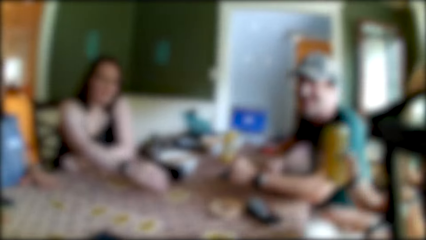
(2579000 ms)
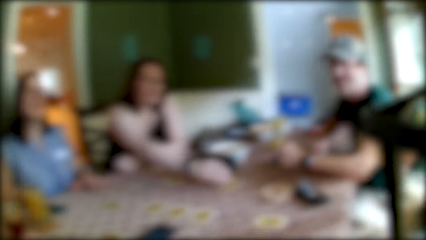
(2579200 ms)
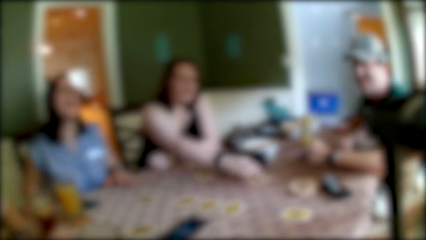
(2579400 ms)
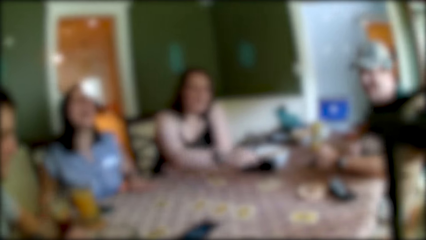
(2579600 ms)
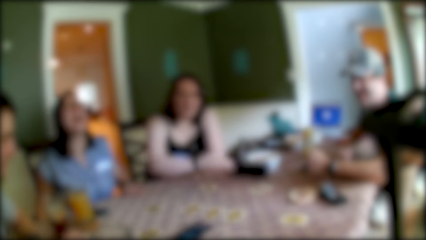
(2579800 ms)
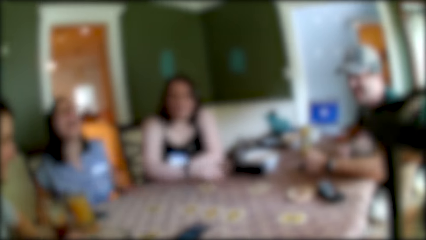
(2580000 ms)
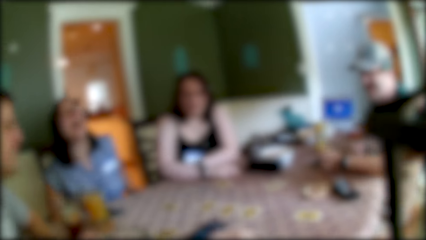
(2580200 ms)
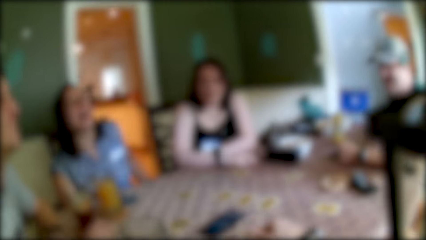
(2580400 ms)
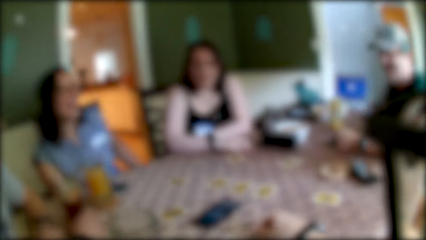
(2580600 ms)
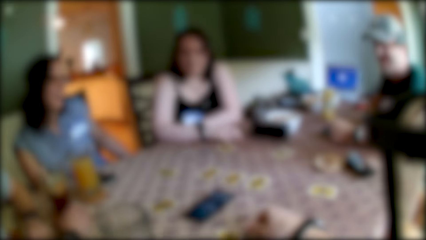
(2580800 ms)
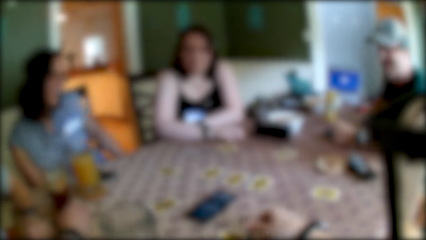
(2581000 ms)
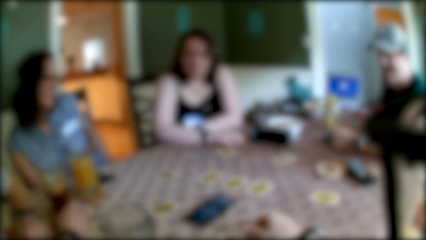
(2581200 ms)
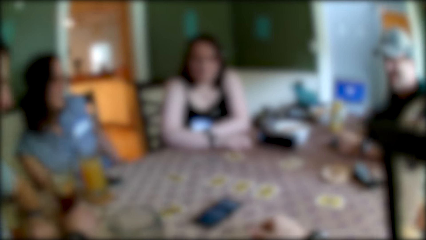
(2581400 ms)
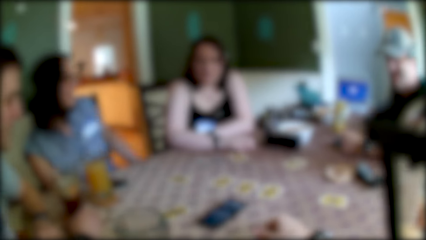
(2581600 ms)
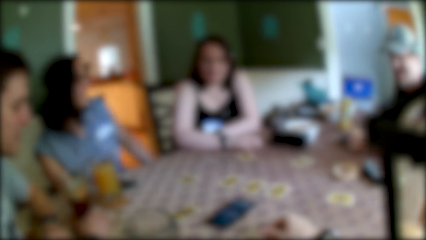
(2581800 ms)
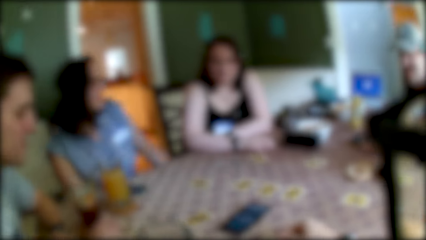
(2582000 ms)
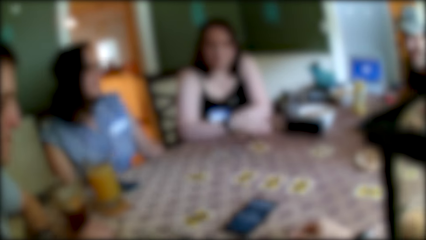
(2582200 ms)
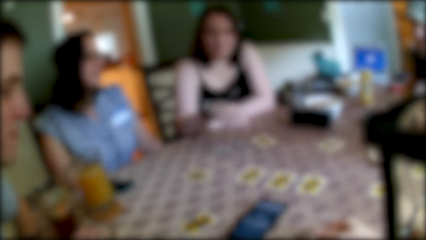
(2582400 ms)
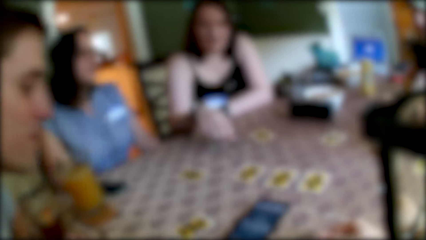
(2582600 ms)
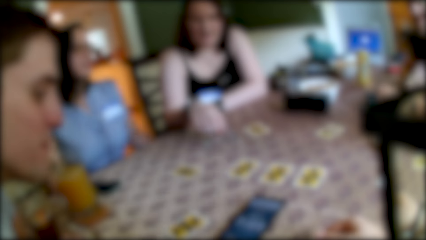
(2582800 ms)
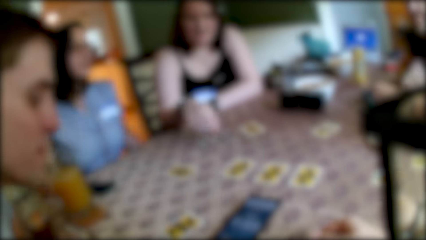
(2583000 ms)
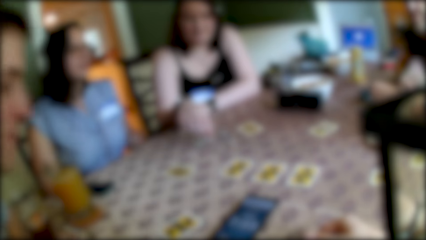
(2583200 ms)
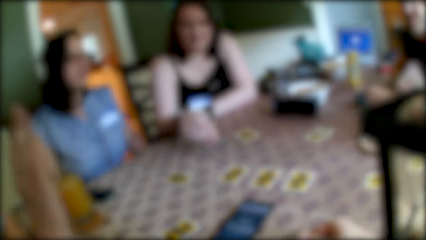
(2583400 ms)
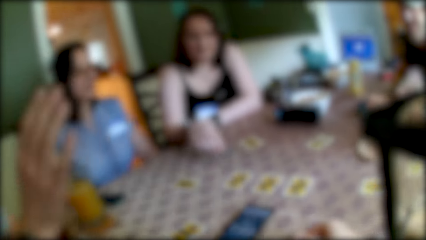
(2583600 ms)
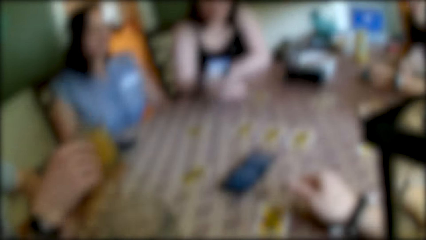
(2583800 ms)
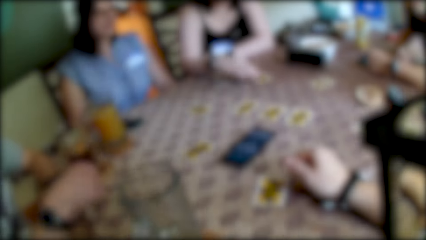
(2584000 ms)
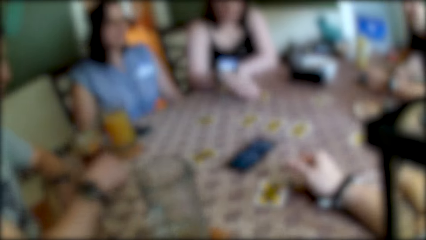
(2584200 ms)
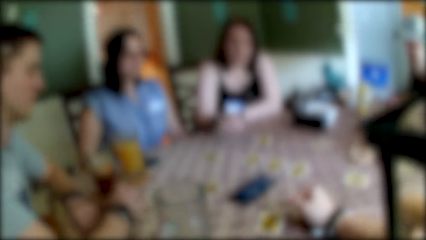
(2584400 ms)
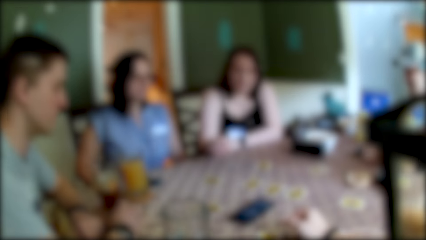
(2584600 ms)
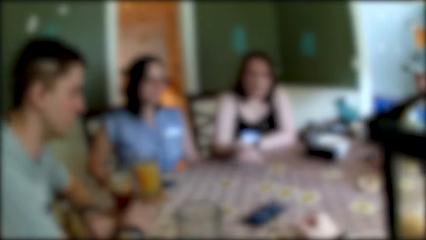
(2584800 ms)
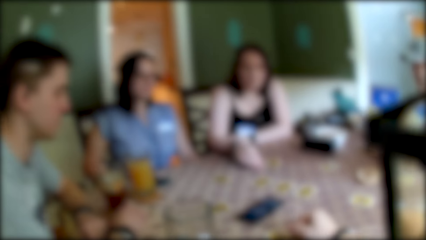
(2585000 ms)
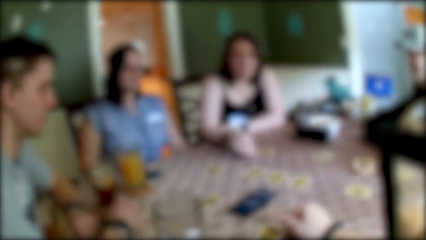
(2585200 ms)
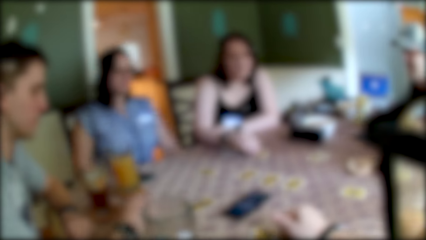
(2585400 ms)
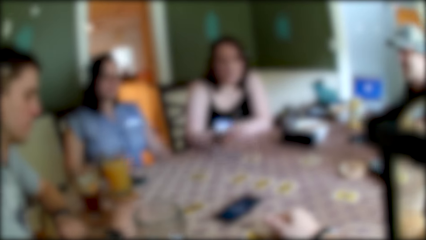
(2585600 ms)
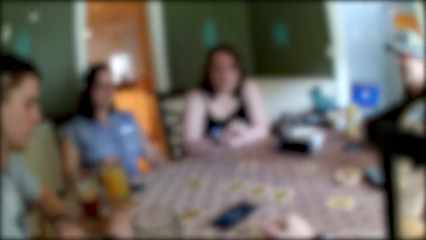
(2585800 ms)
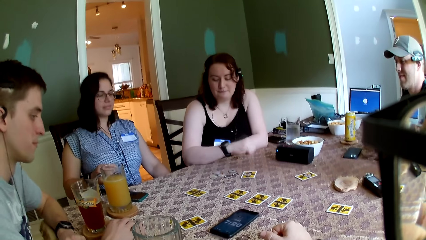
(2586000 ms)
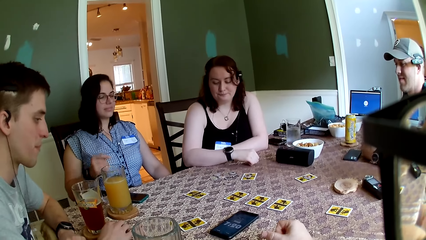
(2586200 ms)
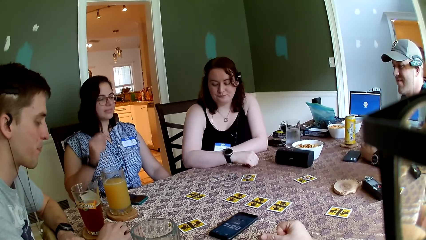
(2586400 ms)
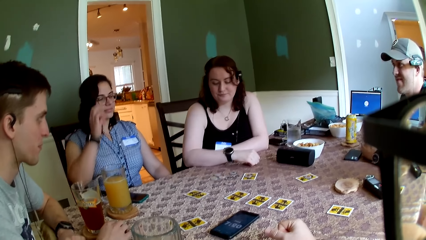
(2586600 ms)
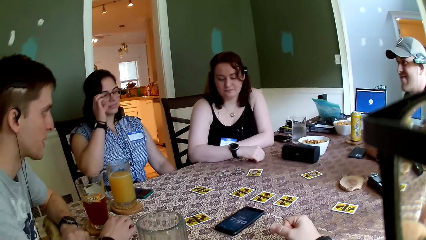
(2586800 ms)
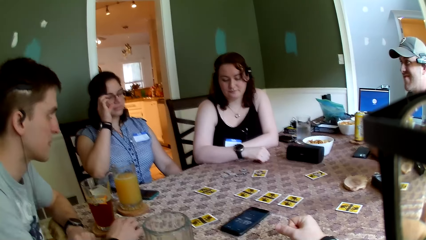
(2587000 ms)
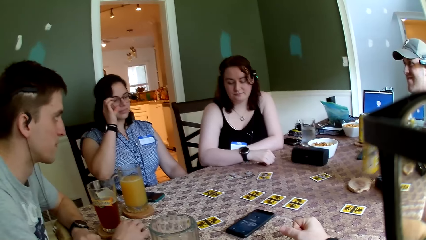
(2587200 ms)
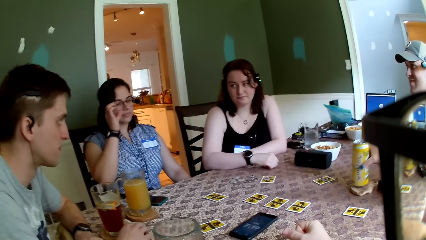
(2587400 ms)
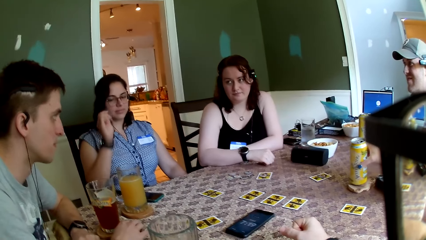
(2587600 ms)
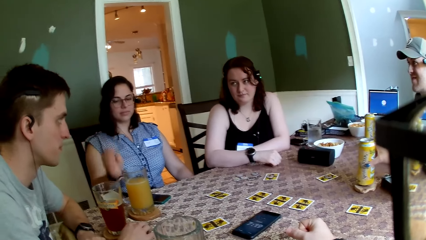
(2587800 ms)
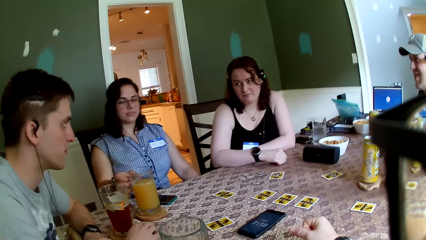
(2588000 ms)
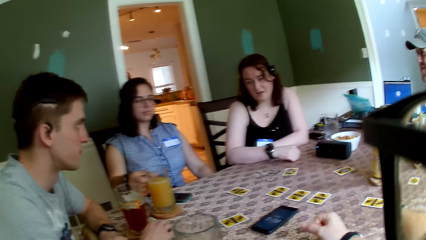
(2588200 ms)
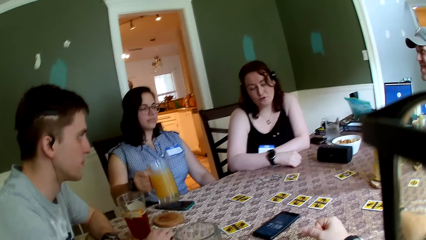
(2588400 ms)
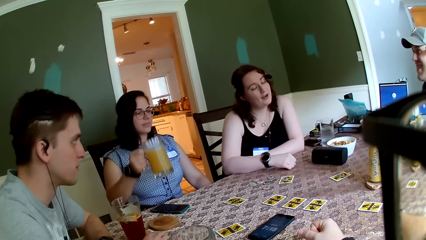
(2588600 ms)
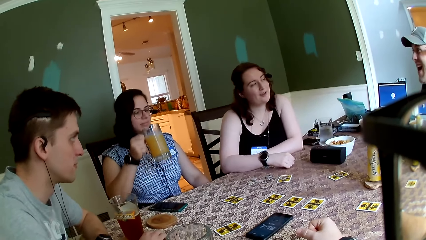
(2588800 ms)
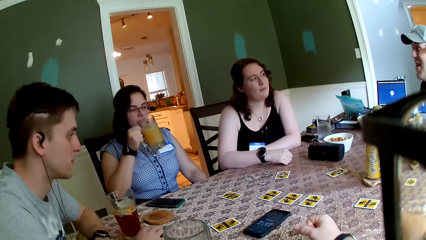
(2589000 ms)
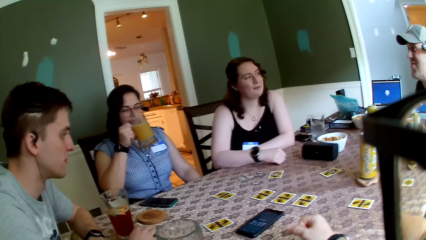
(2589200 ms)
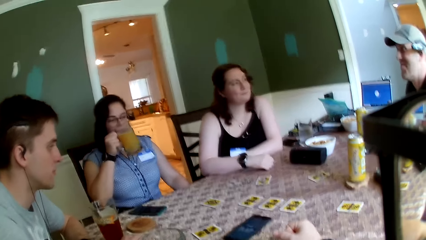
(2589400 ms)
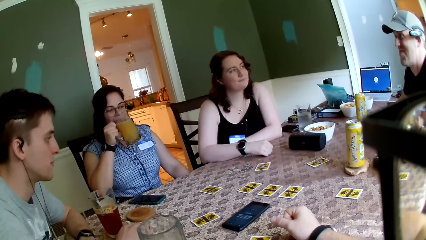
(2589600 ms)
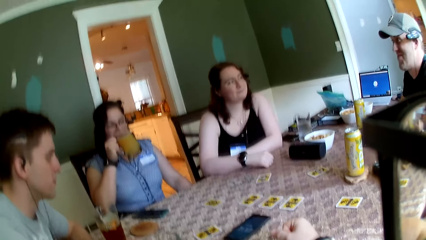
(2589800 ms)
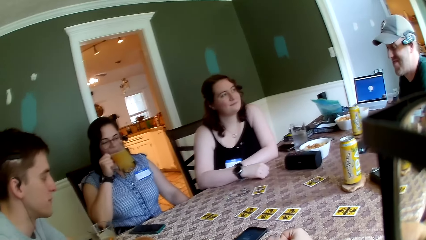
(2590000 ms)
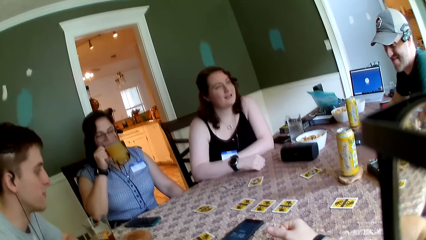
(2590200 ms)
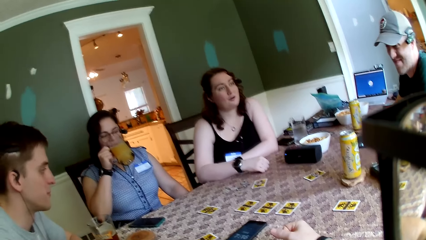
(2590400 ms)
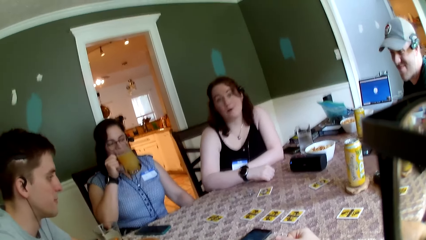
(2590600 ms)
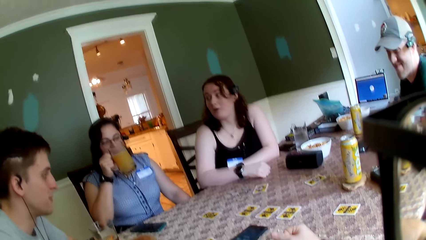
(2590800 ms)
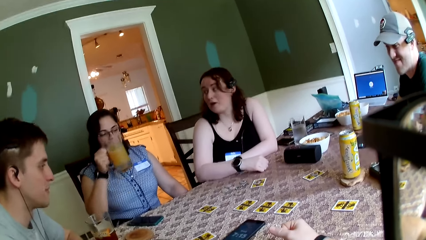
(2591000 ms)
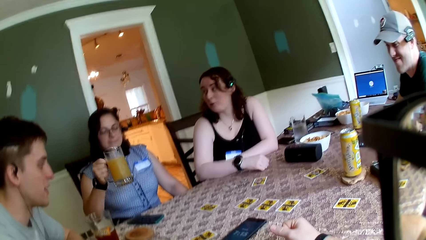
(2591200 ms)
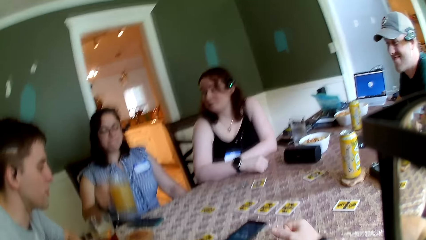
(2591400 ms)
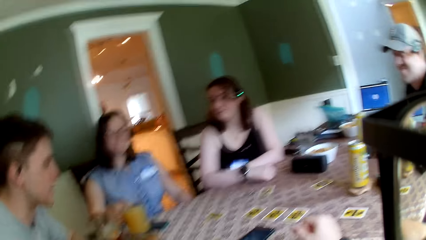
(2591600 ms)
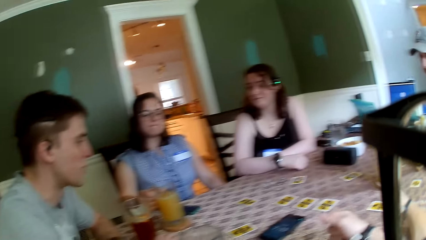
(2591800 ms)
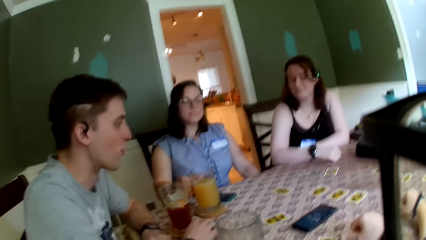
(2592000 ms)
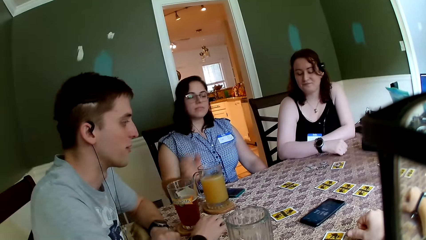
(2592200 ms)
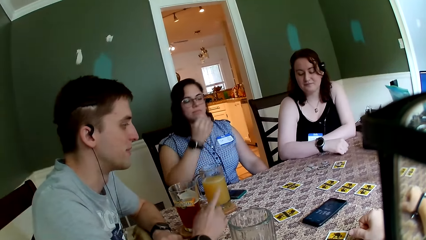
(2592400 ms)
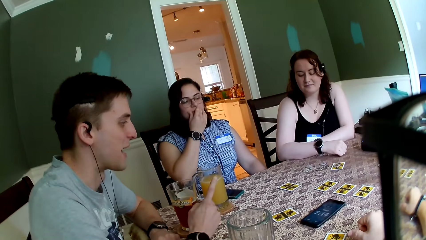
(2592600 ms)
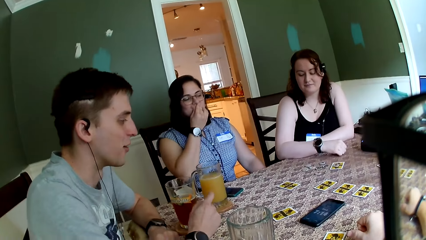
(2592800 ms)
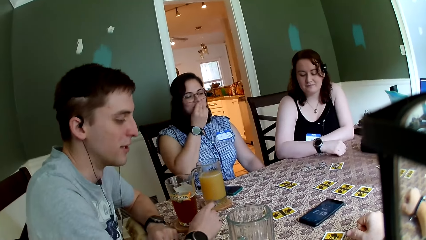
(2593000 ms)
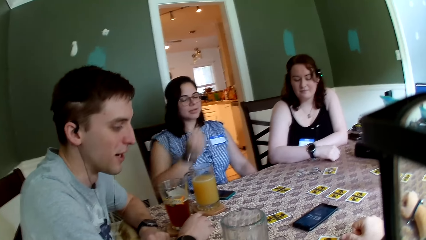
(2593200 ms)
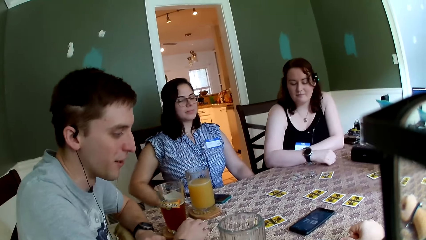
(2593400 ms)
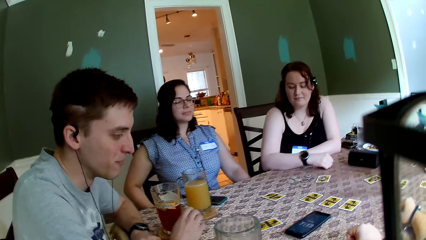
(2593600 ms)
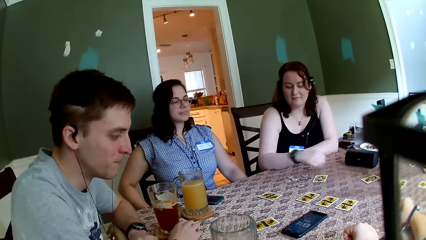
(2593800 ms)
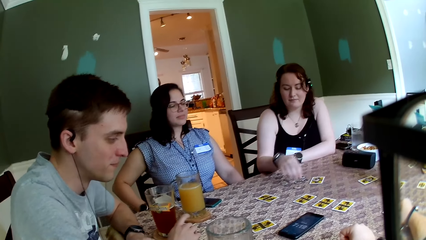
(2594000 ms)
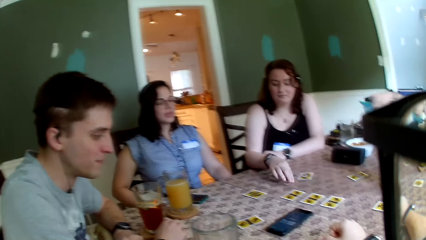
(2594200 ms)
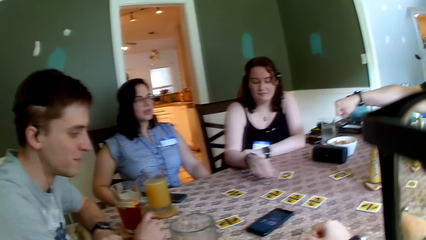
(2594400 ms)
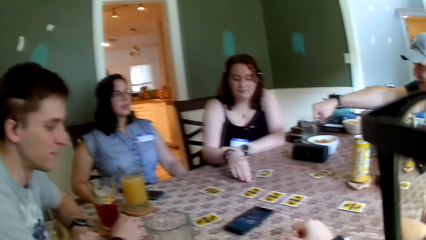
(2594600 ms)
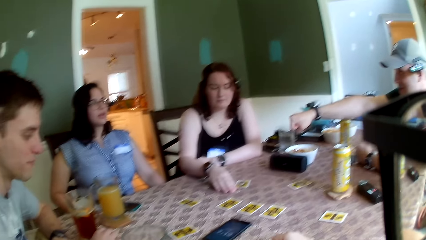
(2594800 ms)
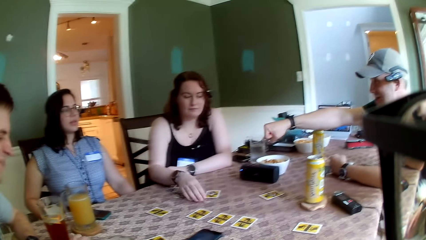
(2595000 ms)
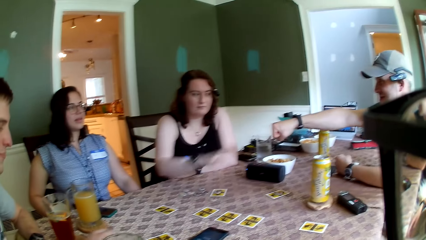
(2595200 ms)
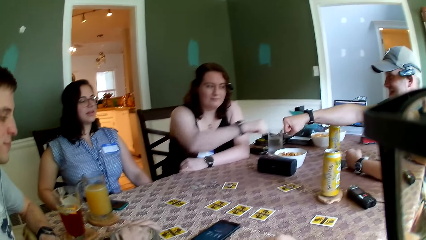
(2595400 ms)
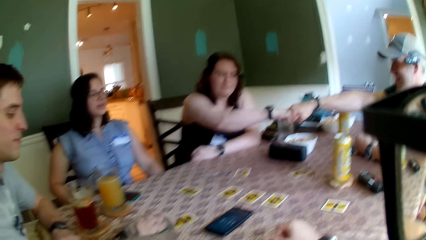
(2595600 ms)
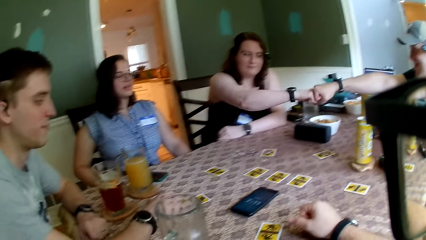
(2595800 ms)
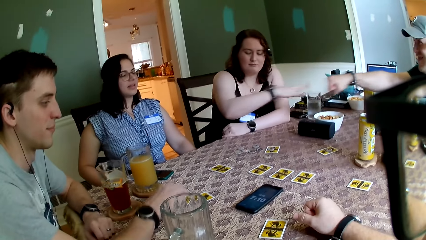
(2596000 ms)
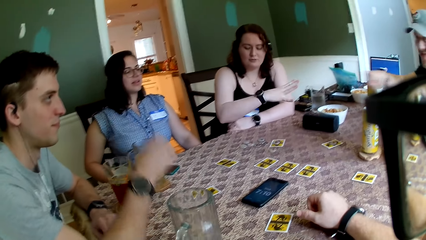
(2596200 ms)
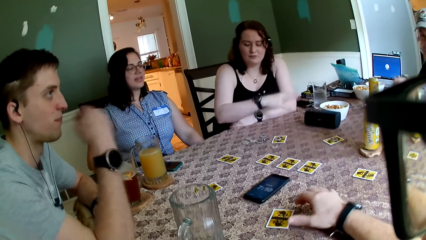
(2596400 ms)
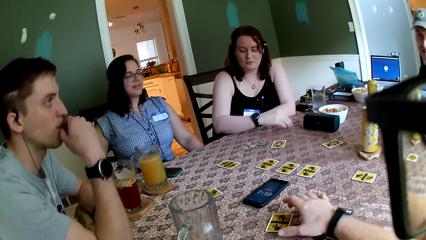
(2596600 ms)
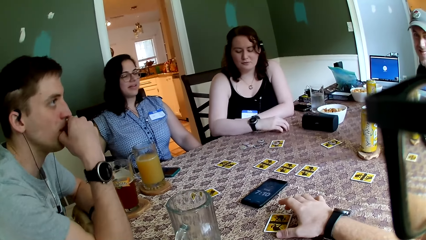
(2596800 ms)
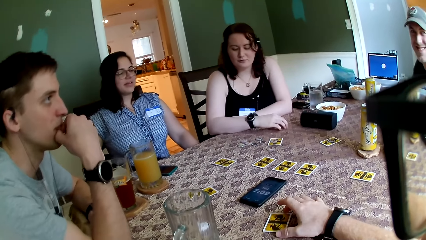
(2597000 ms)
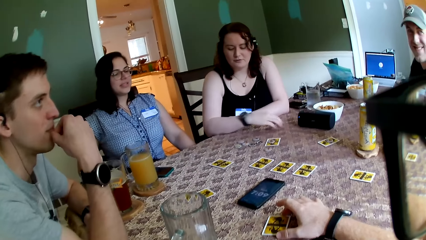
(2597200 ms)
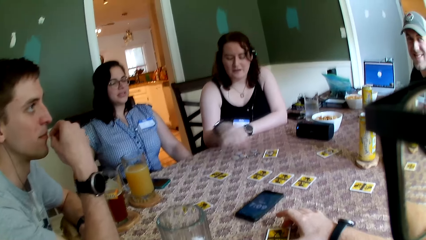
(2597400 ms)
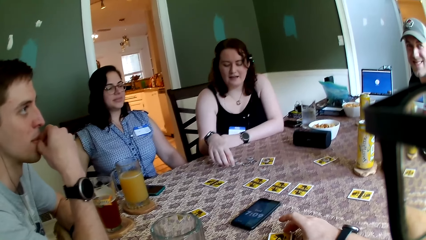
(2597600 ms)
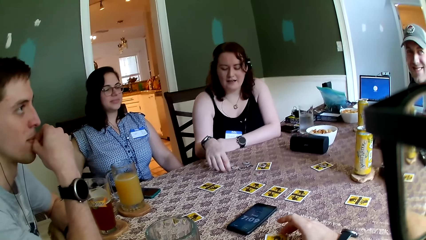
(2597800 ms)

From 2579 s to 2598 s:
A woman places the cup on the table with her right hand. She touches her glasses with her right hand. Another woman drops the can of juice on the table with her right hand. The first woman picks up the cup of juice on the table with her right hand. She drinks a juice in the glass. She puts the cup of juice towards her mouth with her right hand, drops the cup of juice on the table with her right hand and removes her right hand from the cup of juice. She cleans her mouth with her right hand. The camera wearer sits on the chair on the floor. A third woman touches the coin on the table with her right hand. A man points his right hand towards the third woman. The third woman points her right hand towards the man. Another man touches his mouth with his right hand.
